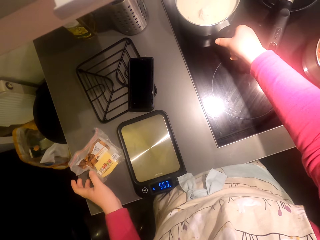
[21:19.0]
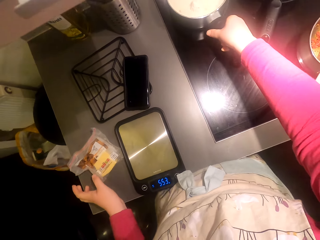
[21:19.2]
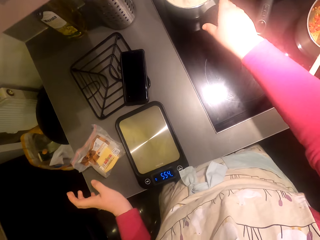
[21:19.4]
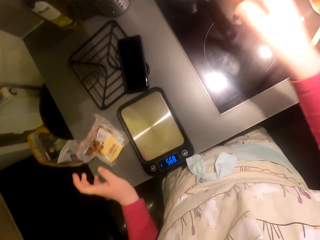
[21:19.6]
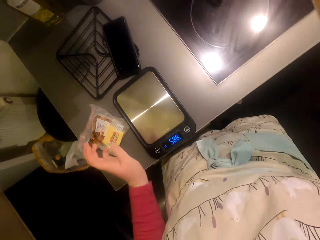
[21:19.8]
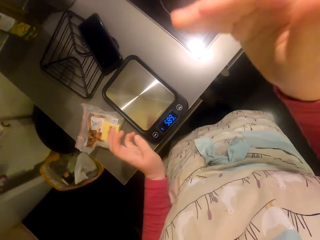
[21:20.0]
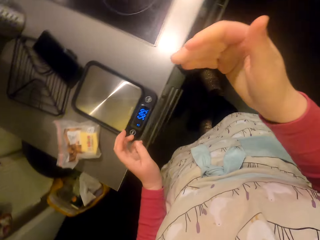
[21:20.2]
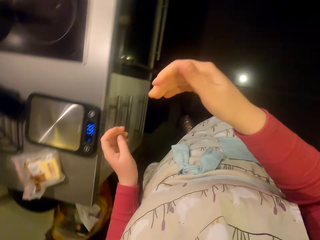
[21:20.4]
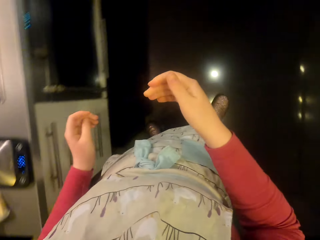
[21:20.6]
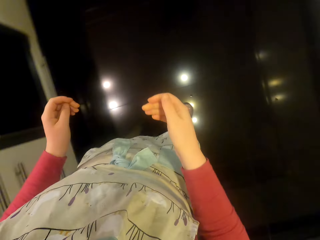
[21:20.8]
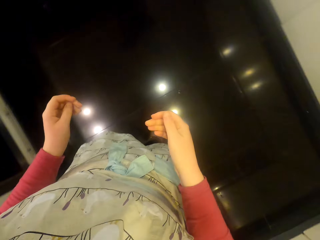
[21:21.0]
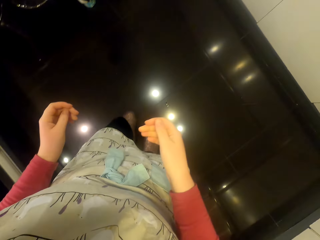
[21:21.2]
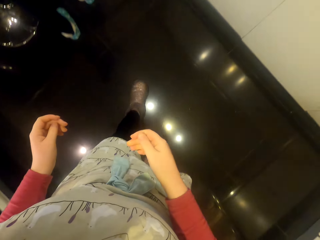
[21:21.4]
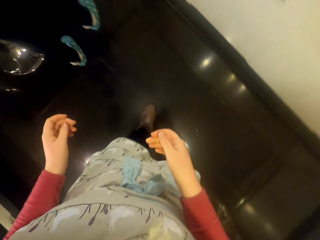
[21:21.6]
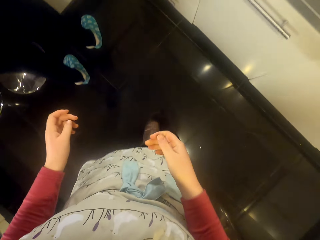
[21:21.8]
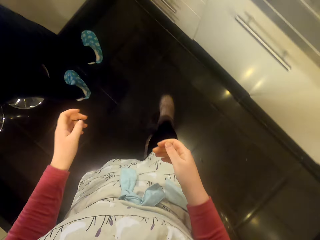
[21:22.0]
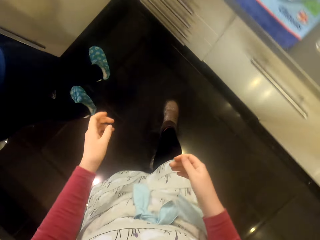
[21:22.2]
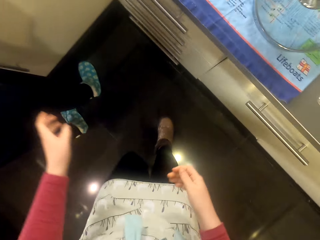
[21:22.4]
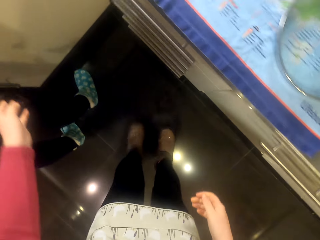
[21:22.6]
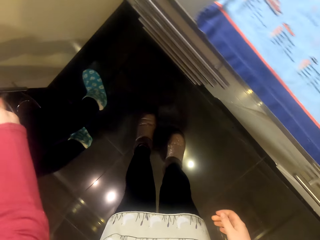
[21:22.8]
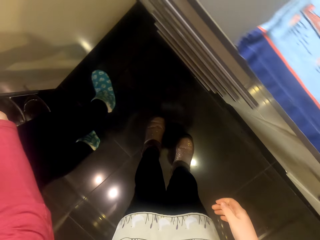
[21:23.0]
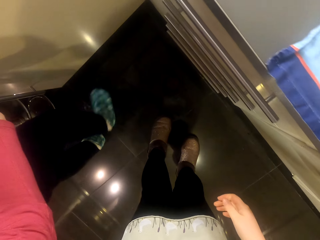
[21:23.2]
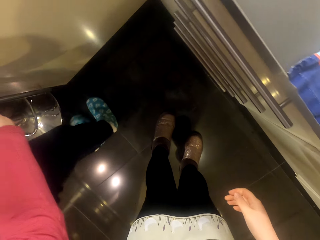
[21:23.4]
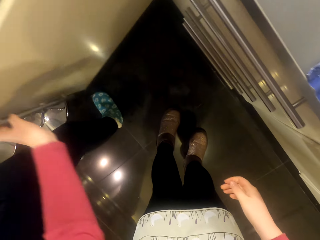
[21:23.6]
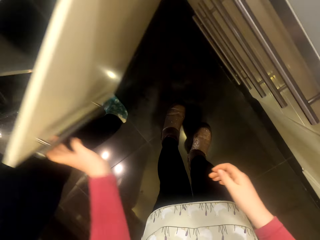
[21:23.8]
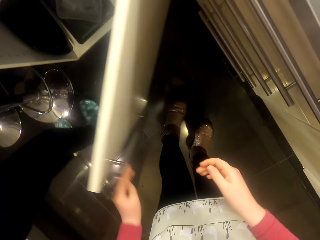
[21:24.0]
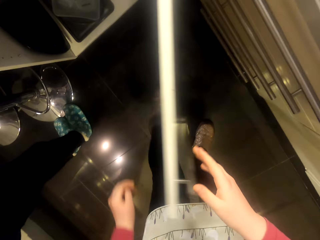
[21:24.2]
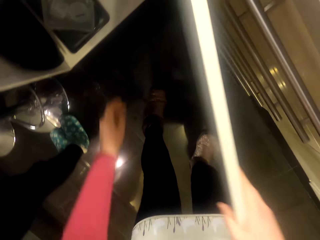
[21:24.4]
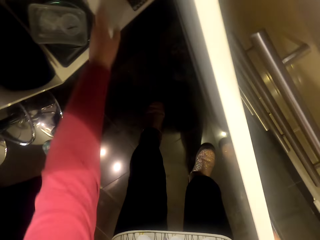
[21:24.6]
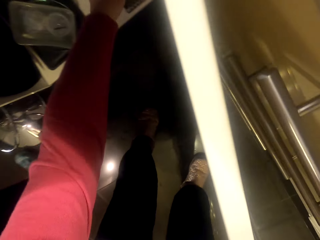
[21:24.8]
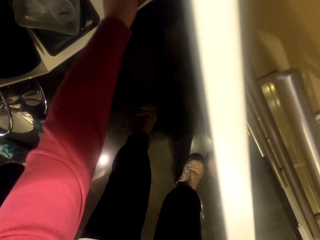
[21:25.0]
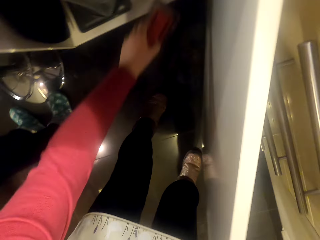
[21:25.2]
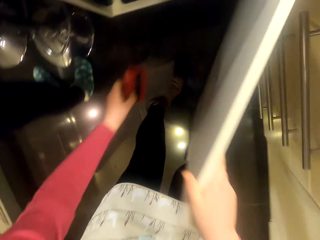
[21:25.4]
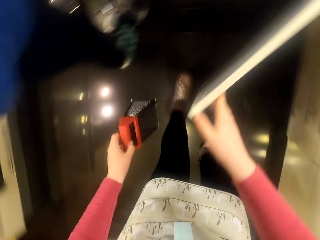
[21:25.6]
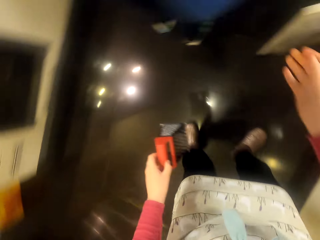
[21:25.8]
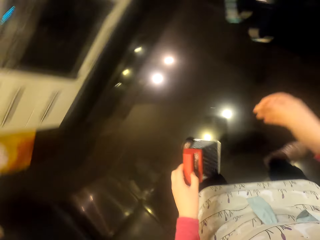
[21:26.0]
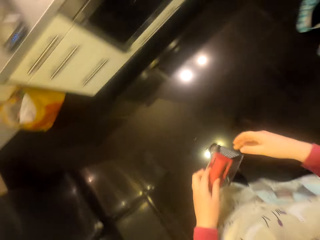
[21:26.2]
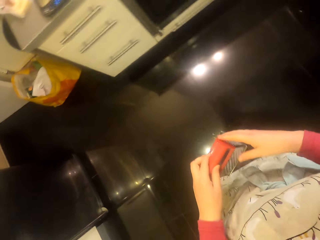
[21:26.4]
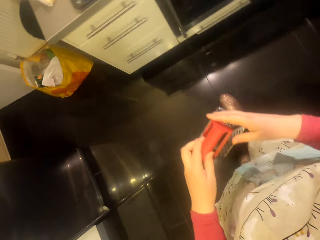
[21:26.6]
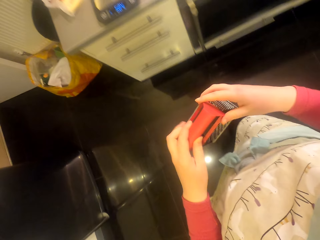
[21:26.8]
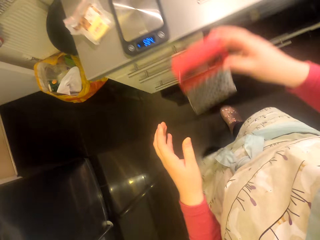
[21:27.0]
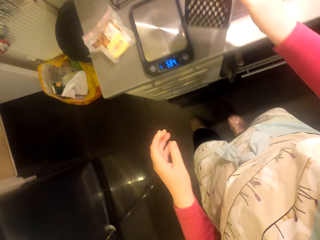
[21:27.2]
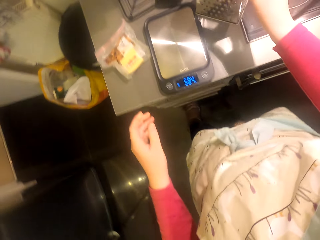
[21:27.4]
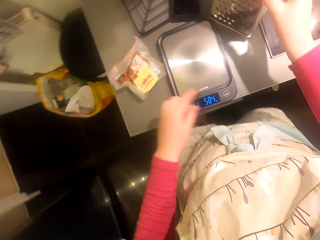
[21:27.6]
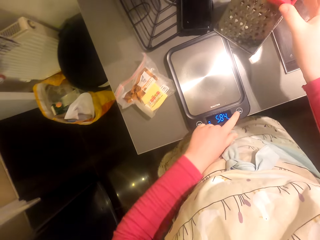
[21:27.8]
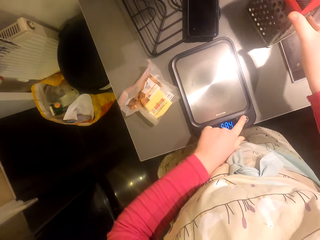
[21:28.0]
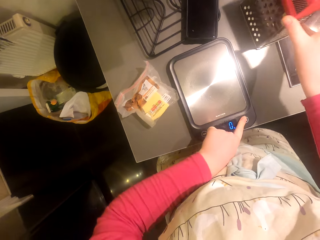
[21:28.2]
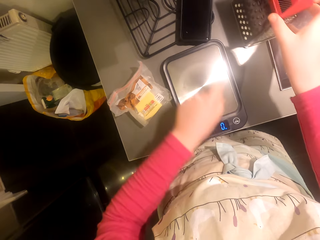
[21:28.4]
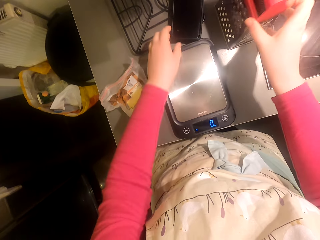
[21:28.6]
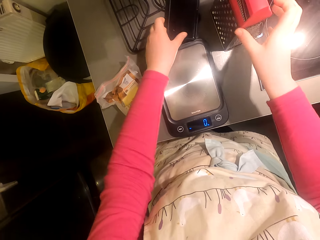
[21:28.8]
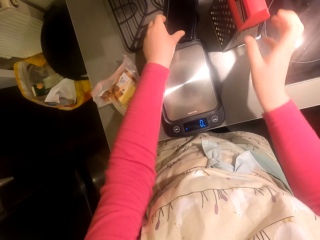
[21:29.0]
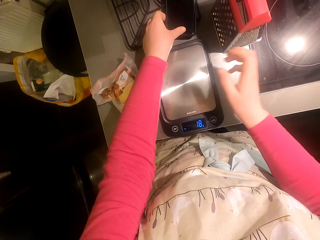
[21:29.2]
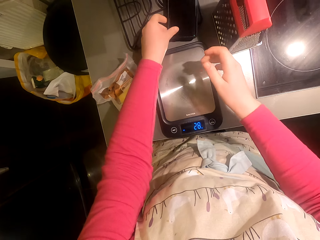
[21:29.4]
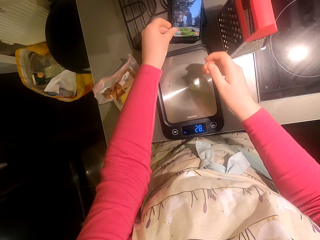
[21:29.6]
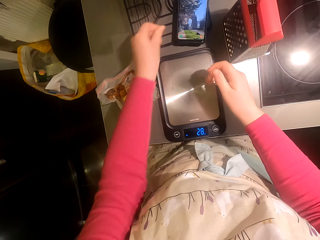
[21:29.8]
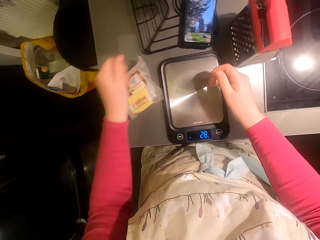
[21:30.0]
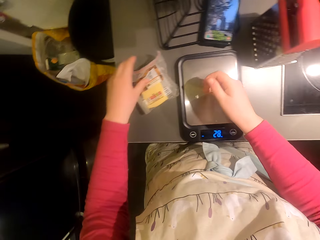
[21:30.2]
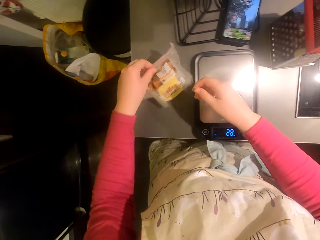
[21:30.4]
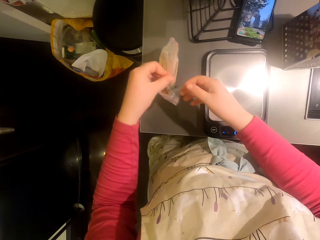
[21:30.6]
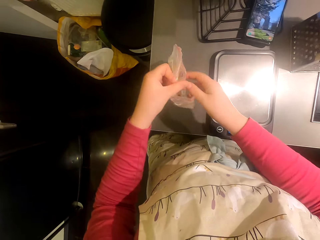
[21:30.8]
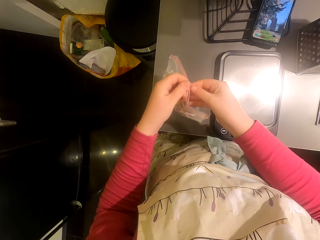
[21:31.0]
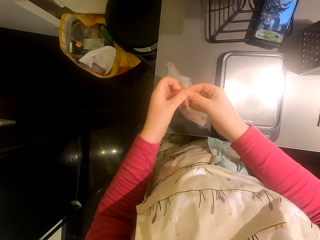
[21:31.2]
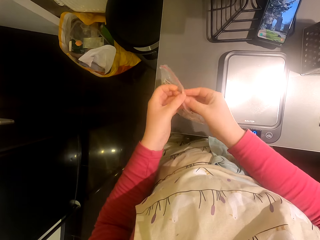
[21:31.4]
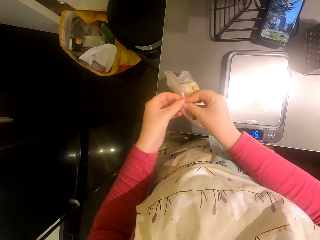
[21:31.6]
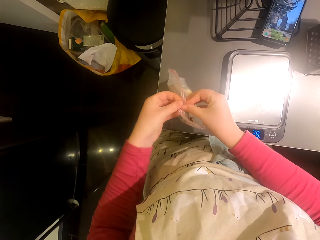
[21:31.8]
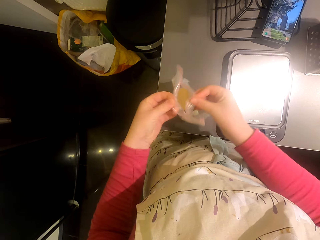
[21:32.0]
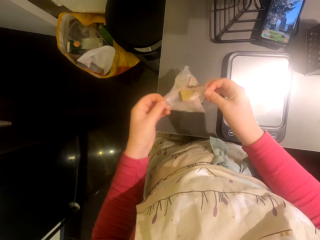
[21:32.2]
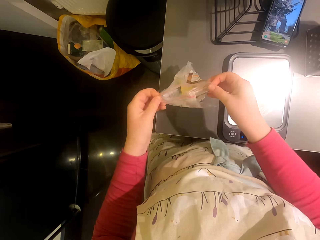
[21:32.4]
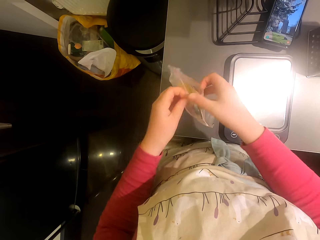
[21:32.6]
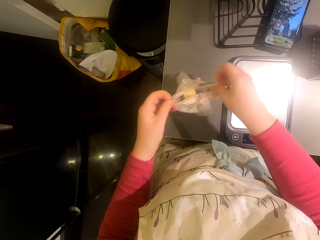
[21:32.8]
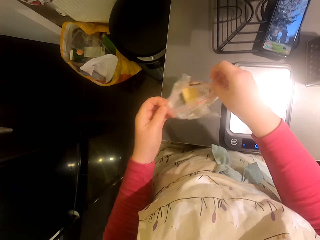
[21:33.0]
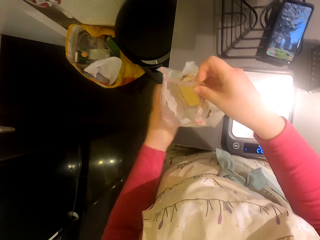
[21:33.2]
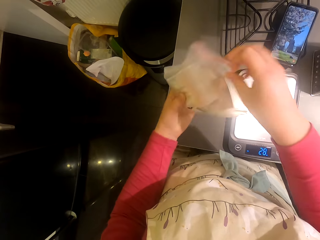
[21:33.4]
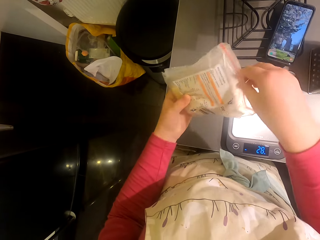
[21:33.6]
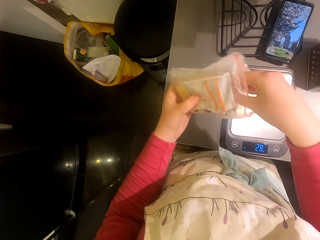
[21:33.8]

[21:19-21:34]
The camera wearer puts the pan on the cooker. They walk around the room. They open the cabinet door. They talk to someone. They pick up a grater. They close the cabinet door. They walk around the room. They operate the kitchen weighing scale. They put the grater around the kitchen area. They operate the phone. They pick up something. They touch the phone. They break the seal.

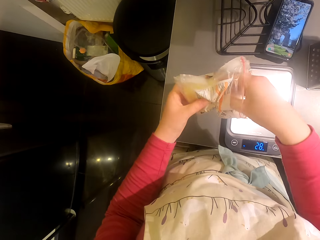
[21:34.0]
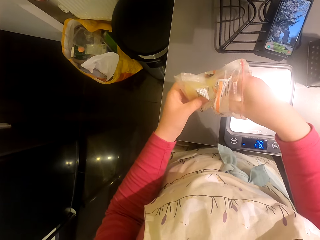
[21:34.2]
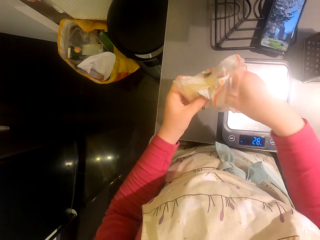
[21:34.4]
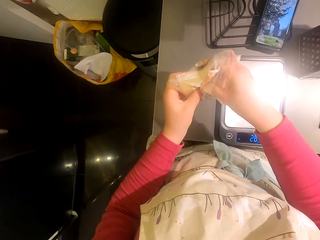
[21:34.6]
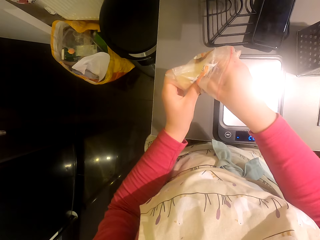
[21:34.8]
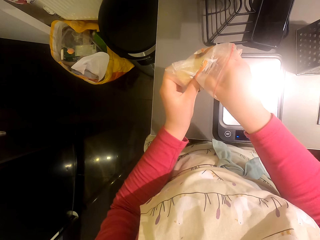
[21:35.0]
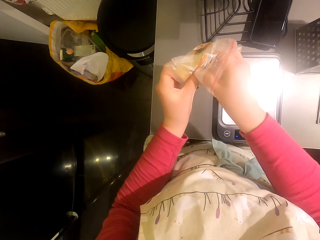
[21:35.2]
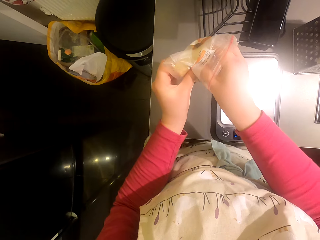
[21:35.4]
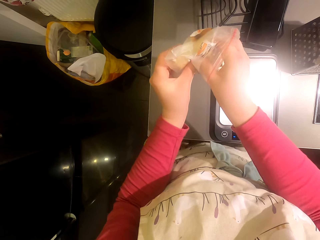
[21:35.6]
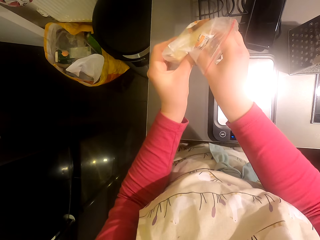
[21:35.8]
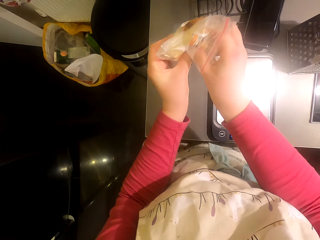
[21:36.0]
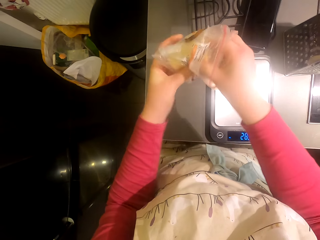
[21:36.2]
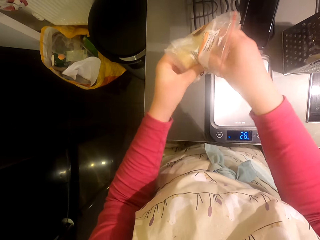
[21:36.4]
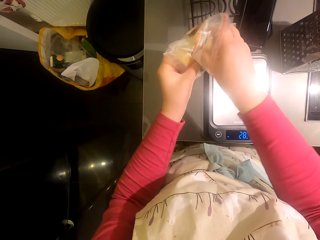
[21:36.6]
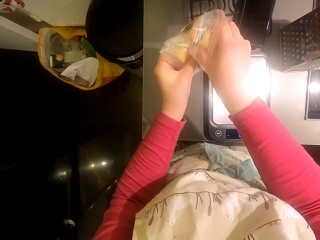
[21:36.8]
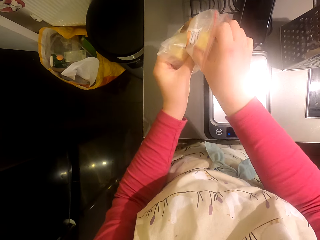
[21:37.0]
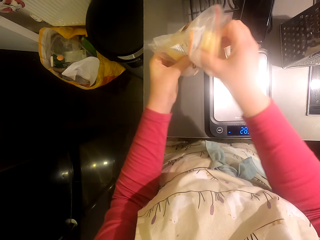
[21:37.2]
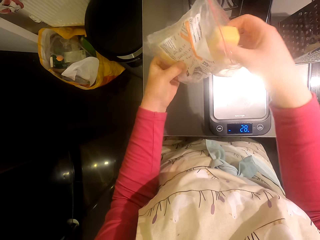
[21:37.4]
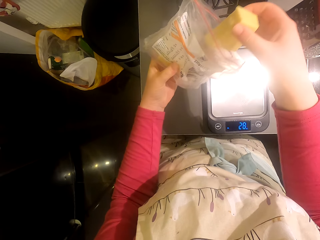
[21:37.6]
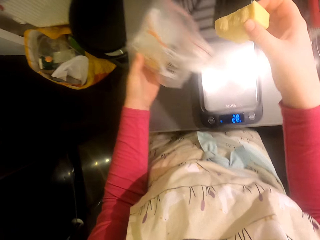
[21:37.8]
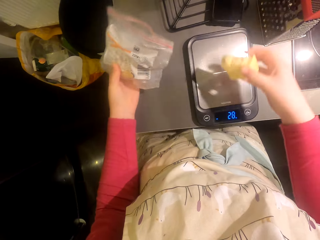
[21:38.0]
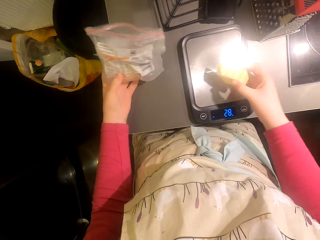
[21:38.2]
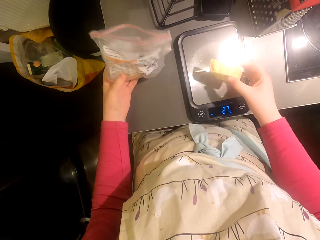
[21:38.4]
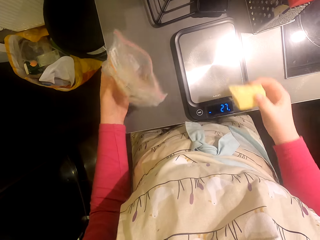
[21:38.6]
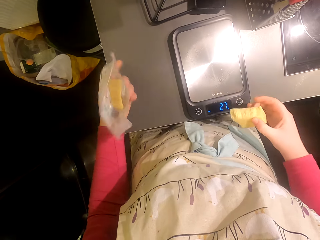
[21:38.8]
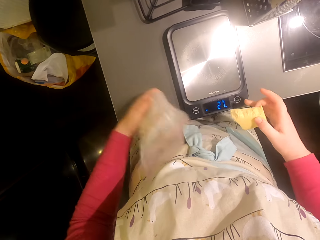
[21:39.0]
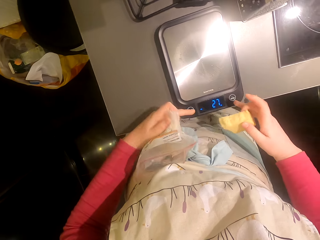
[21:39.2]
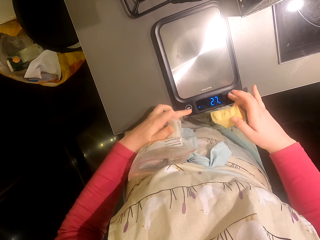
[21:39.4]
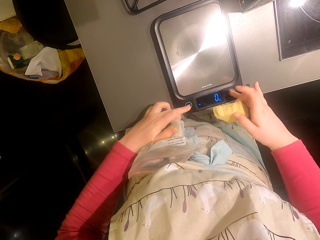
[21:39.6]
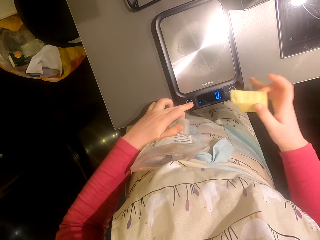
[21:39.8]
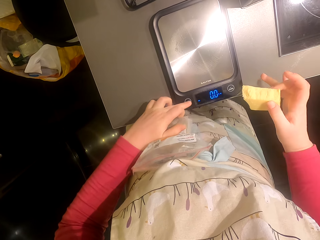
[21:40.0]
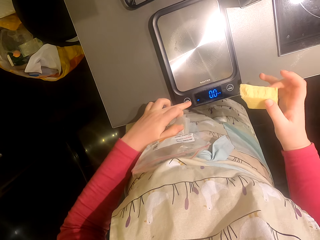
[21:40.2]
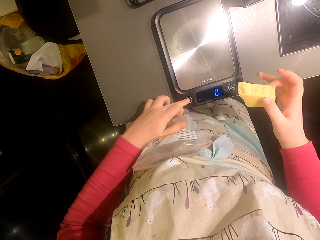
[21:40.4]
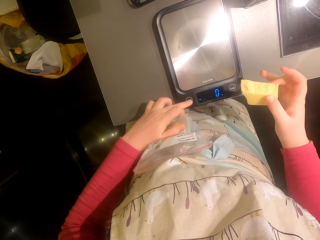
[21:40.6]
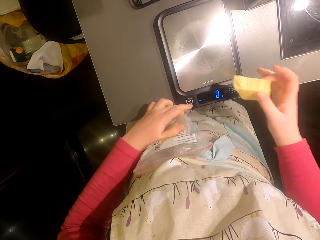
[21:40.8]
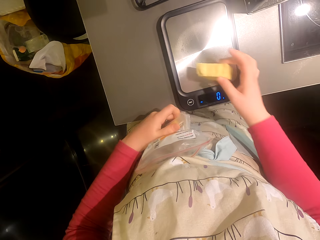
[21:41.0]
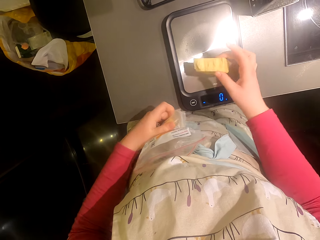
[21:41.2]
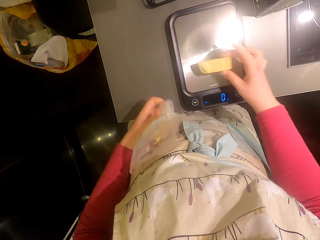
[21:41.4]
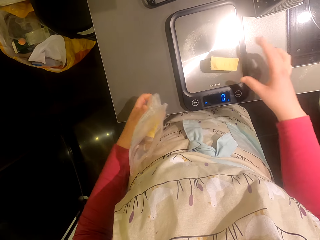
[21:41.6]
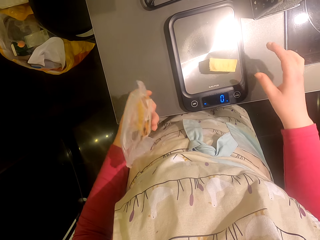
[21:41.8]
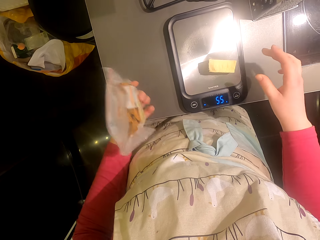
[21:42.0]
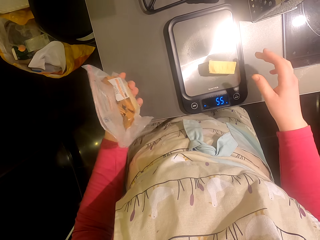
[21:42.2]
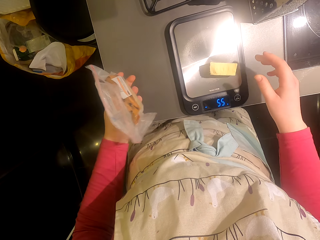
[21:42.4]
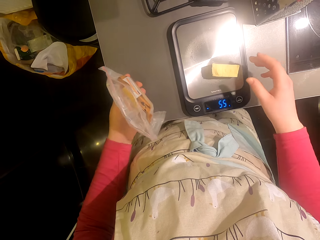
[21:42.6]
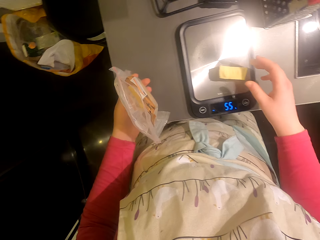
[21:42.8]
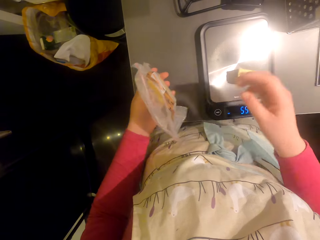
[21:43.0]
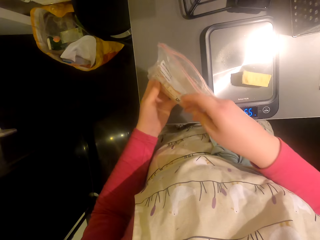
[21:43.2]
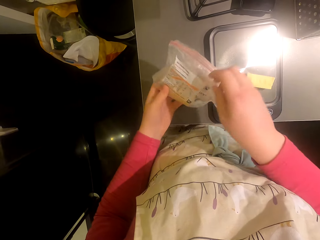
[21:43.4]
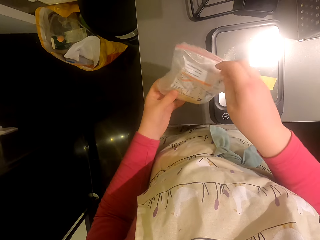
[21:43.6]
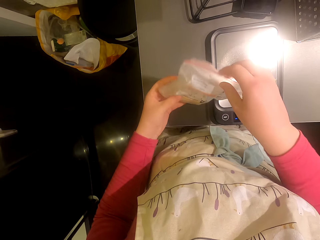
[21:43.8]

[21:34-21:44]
The camera wearer cuts something. They put cheese on top of a weigh machine. They operate the kitchen weighing scale. They put something on the kitchen weighing scale.
